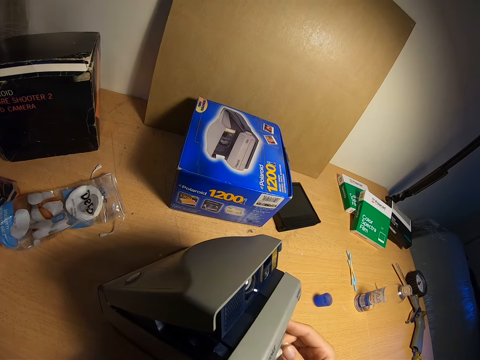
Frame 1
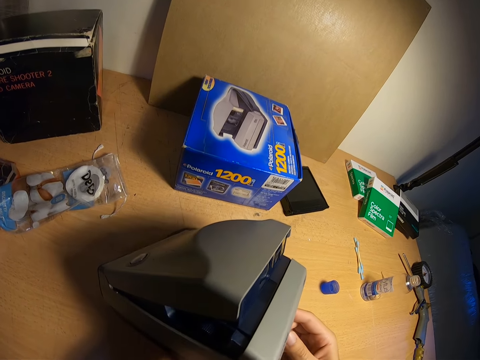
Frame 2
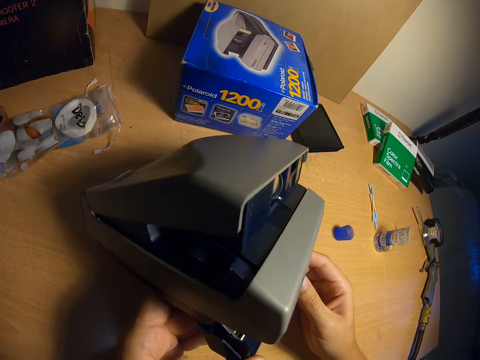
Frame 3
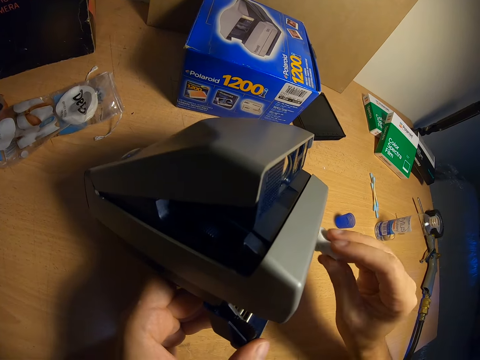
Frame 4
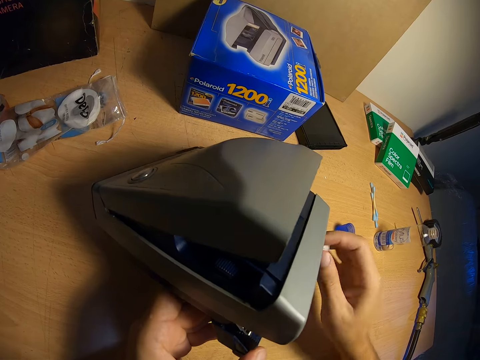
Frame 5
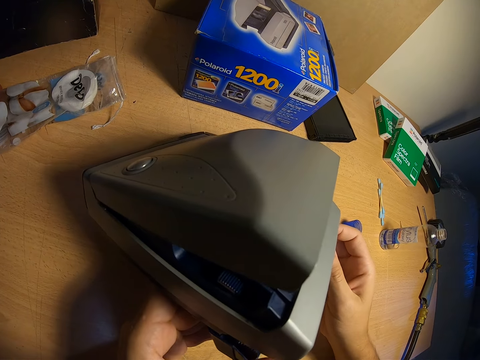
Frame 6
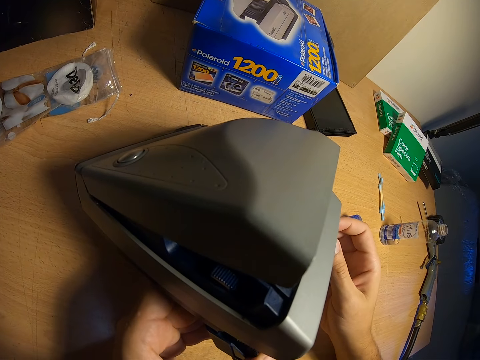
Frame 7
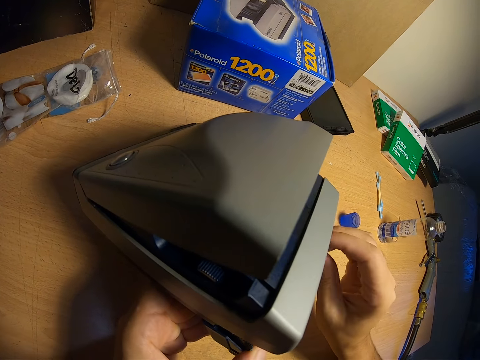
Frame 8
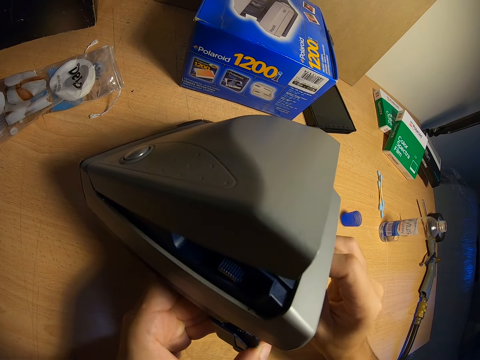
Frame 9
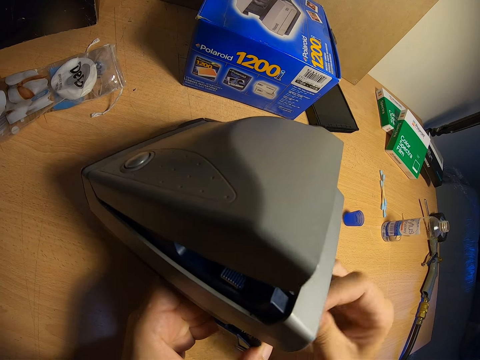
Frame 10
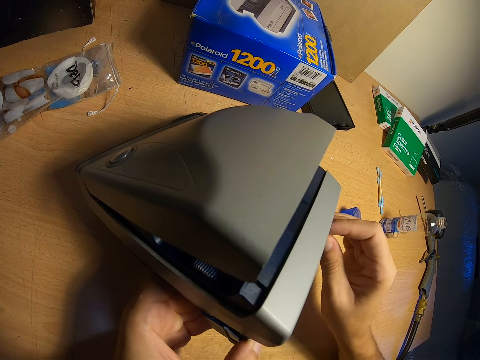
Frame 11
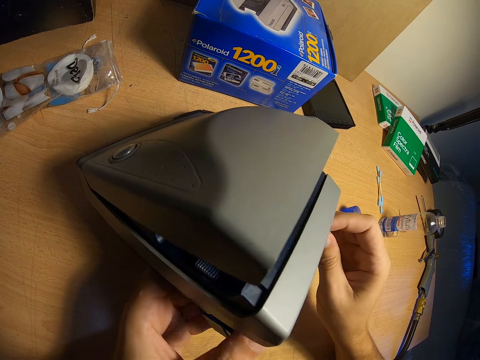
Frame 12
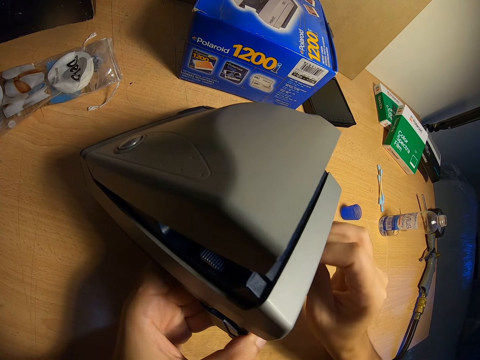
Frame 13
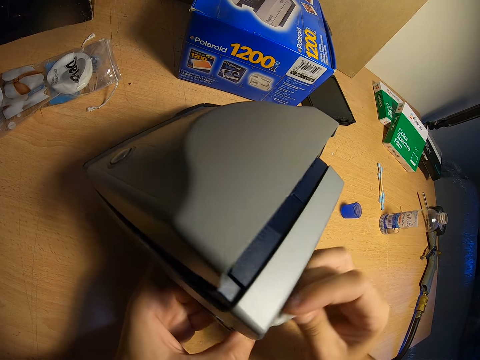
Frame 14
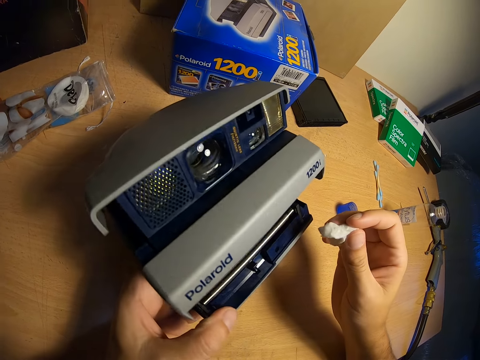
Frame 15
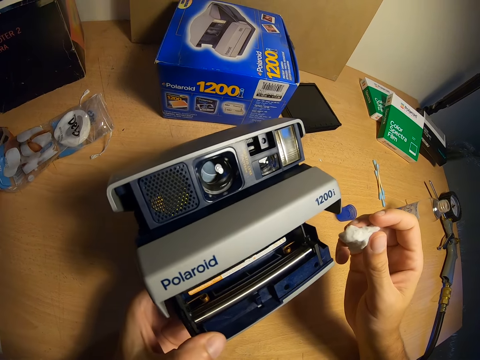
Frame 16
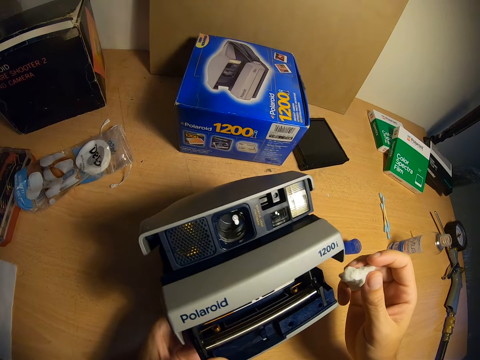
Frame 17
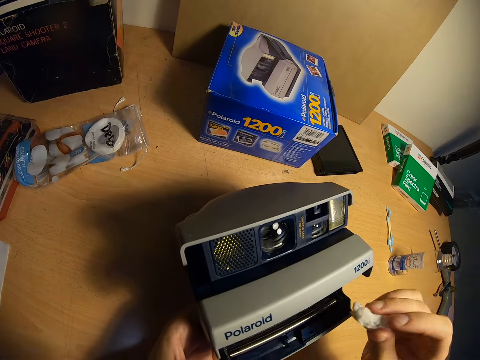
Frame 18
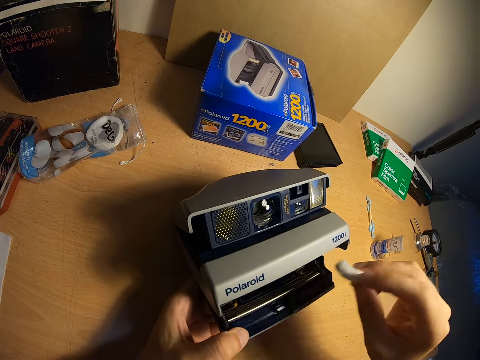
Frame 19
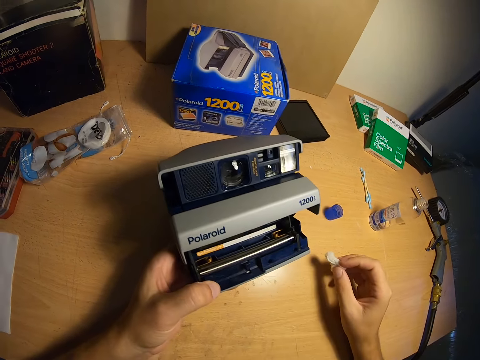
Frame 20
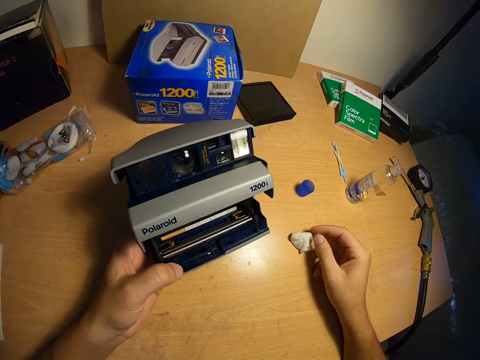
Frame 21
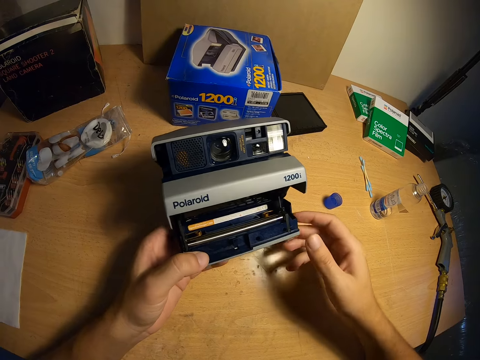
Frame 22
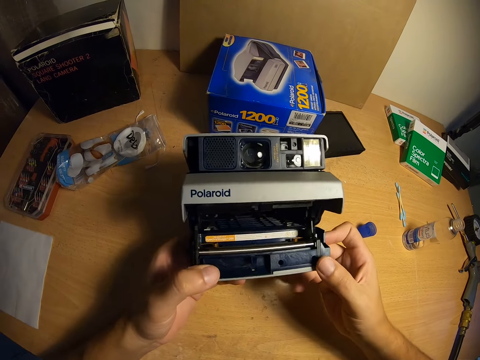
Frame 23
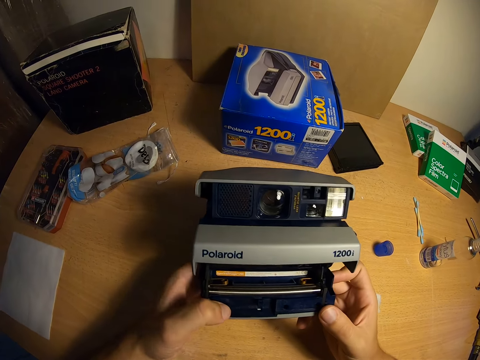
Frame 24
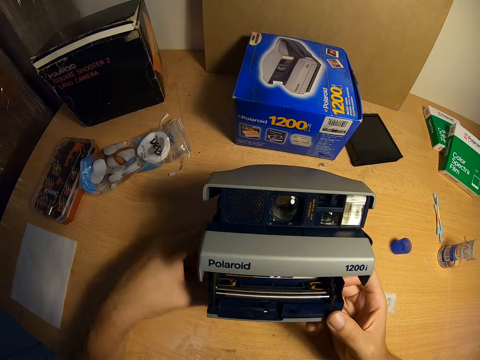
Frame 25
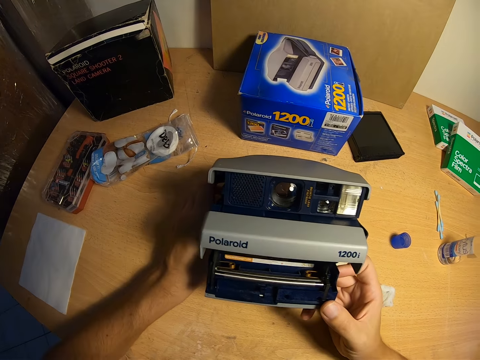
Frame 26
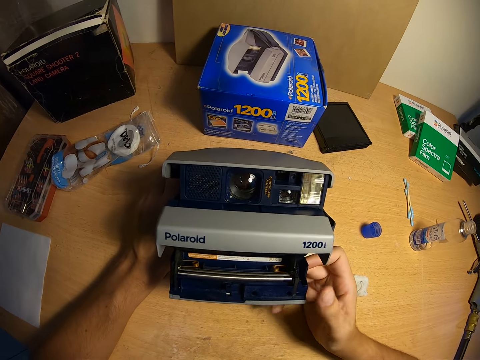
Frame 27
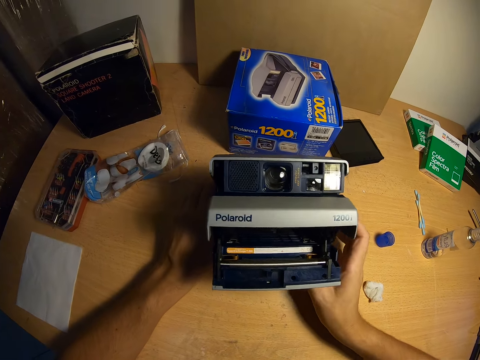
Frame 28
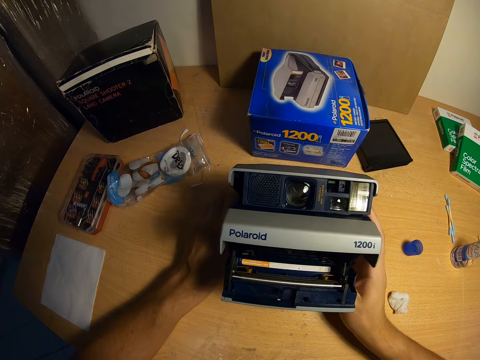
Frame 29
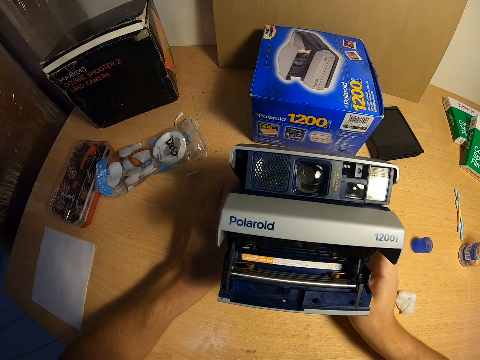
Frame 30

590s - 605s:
The camera wearer drops the camera on the table. He cleans the film eject slot with the wool in his right hand. He removes his right hand from the film eject slot. He stops wiping the camera. He dips the wool in his right hand into the film eject slot. He removes his right hand from the film eject slot. He drops the wool in his right hand on the table. He holds the camera with both hands. He examines the camera. He places his left hand on the table.

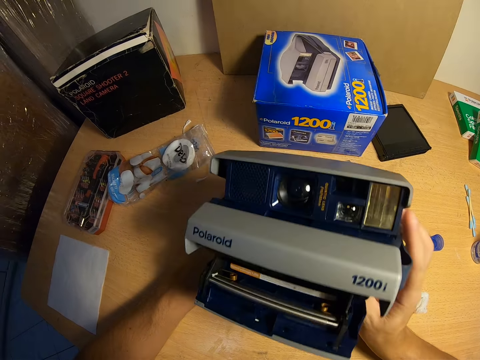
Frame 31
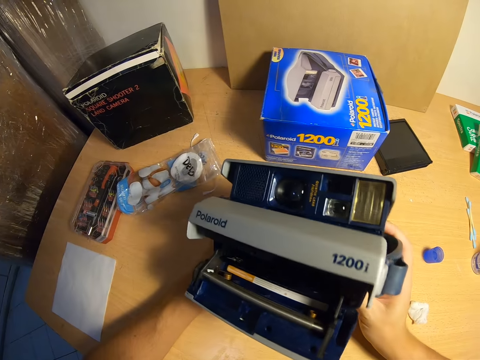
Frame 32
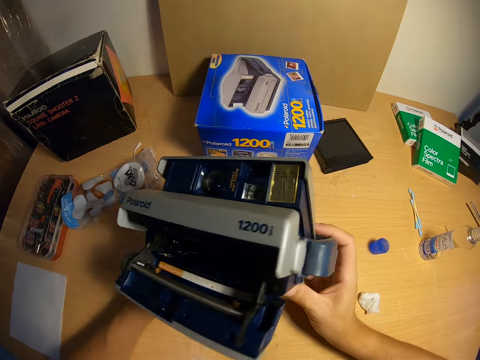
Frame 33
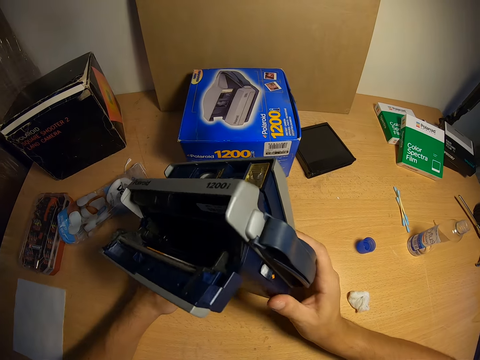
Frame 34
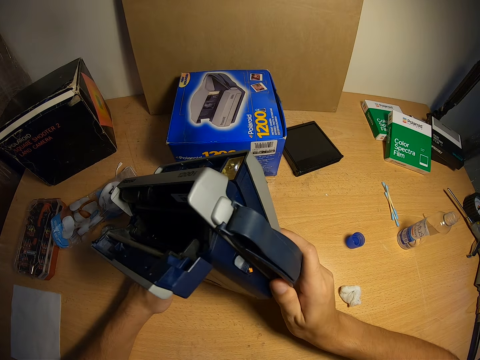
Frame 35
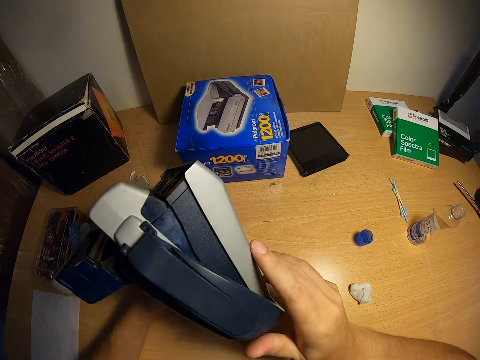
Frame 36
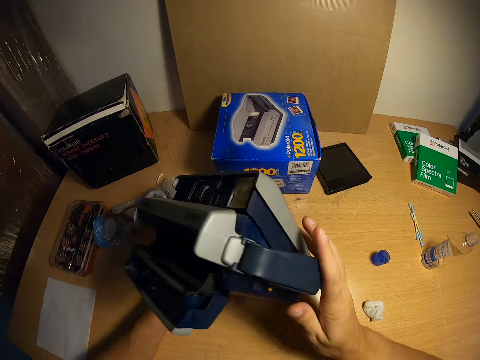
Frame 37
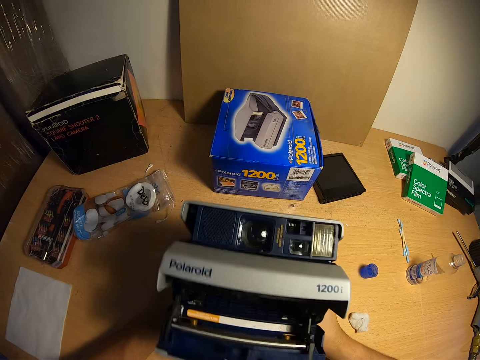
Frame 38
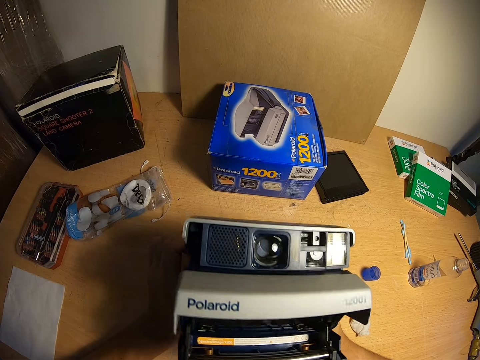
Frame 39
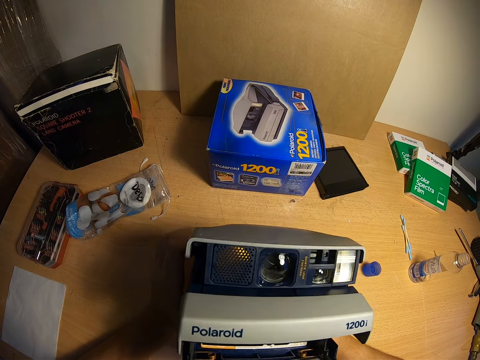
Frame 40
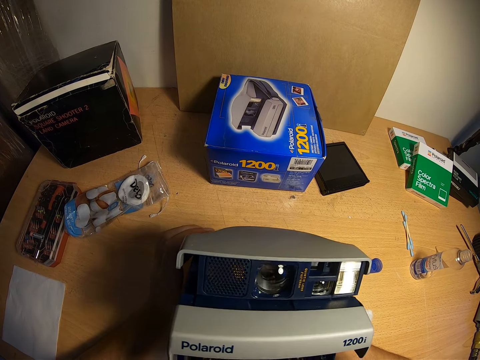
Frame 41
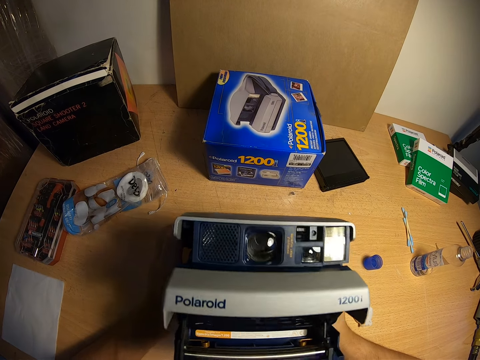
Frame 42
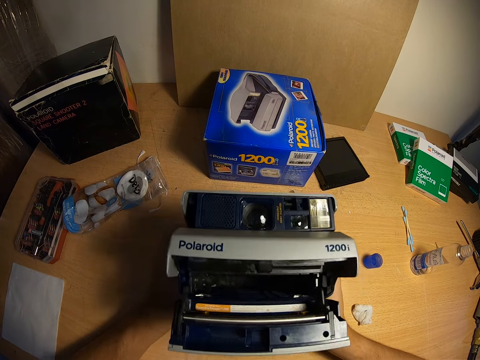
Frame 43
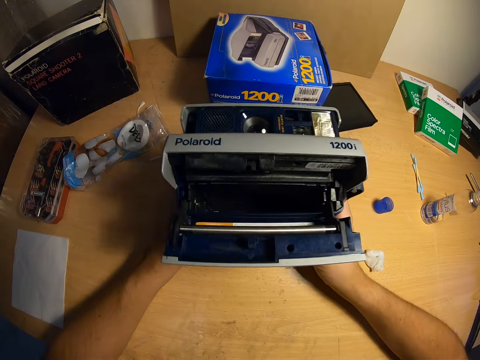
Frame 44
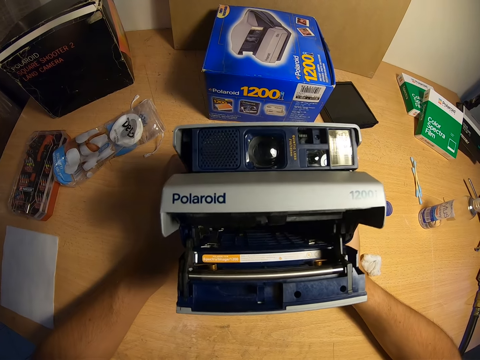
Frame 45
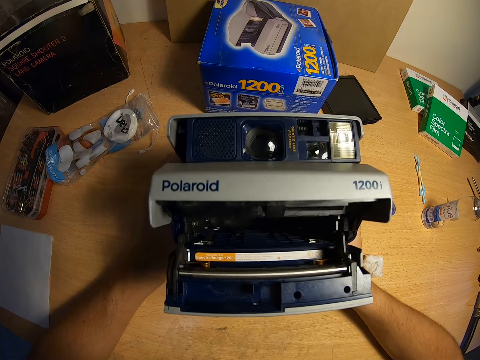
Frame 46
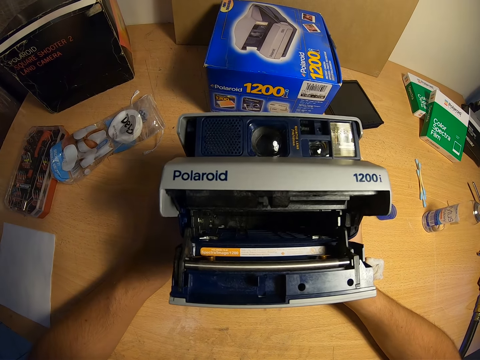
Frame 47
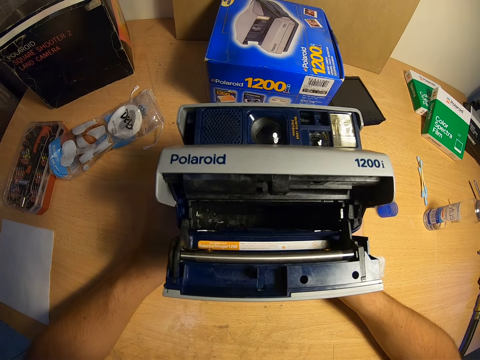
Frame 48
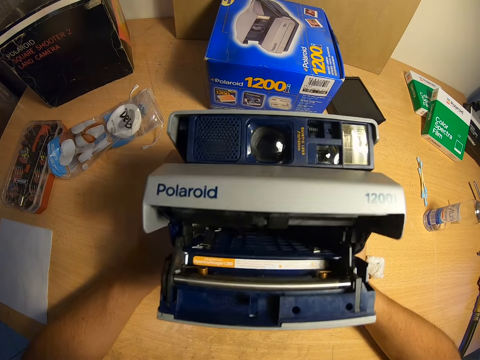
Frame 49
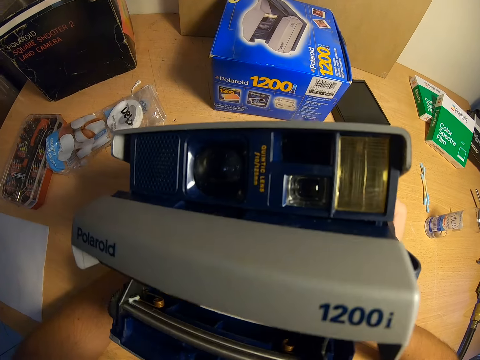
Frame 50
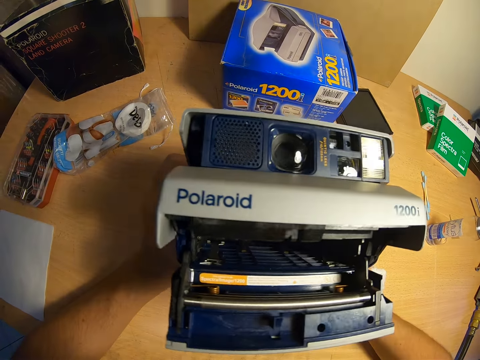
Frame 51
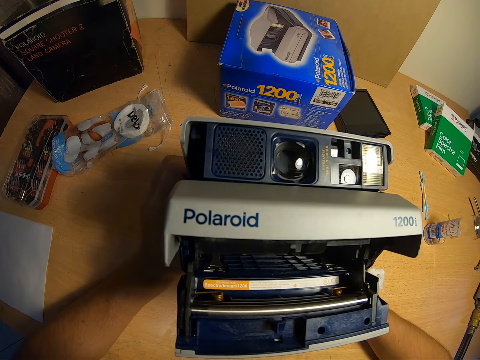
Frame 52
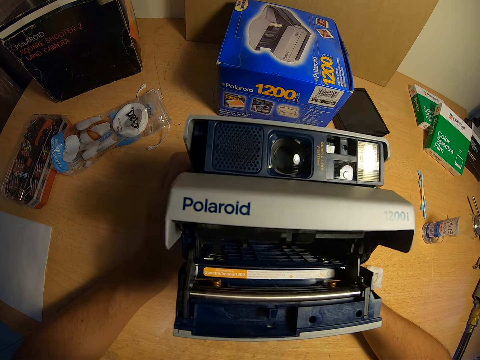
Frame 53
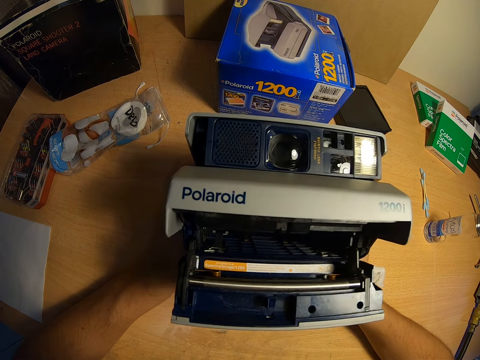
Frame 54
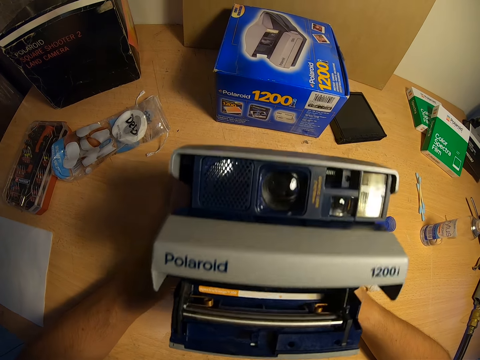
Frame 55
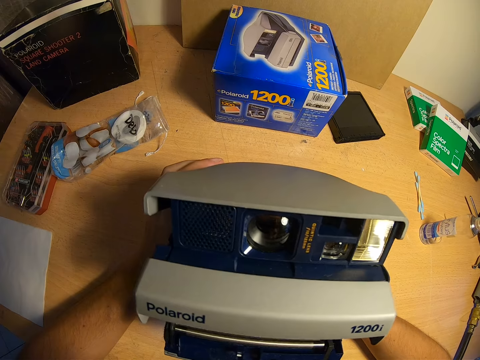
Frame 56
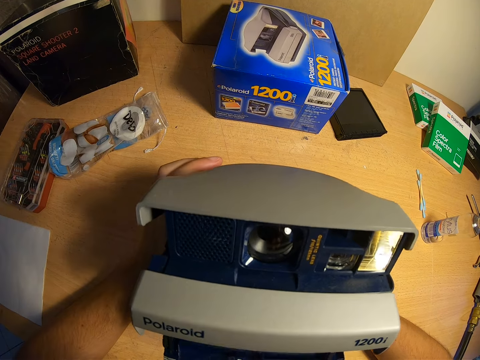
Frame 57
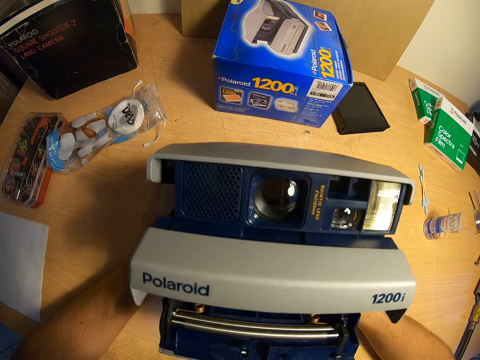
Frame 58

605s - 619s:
The camera wearer lifts the camera with both hands. He tilts the camera sideways to the left with both hands. He turns the camera to the previous position. He checks the camera. He moves the camera with both hands.
